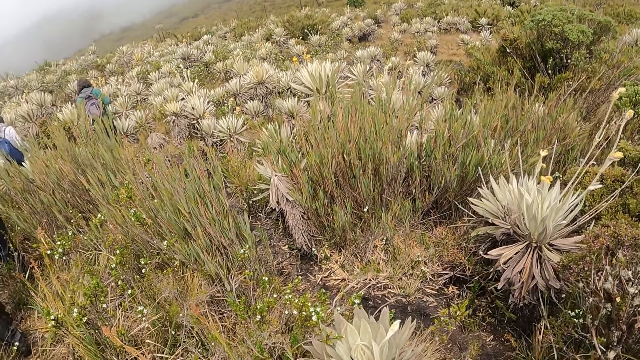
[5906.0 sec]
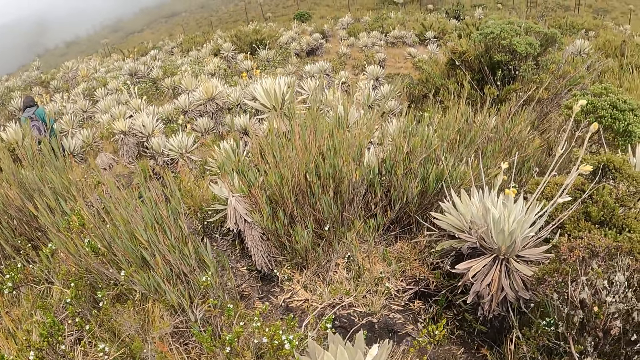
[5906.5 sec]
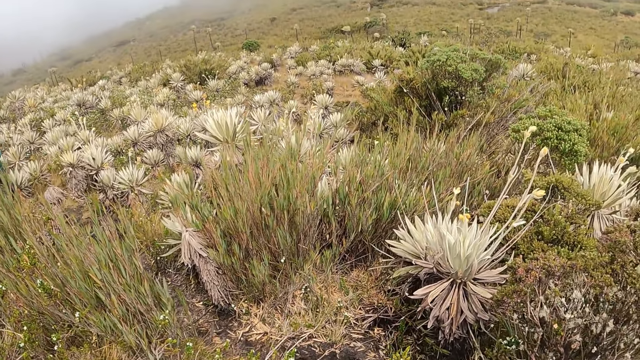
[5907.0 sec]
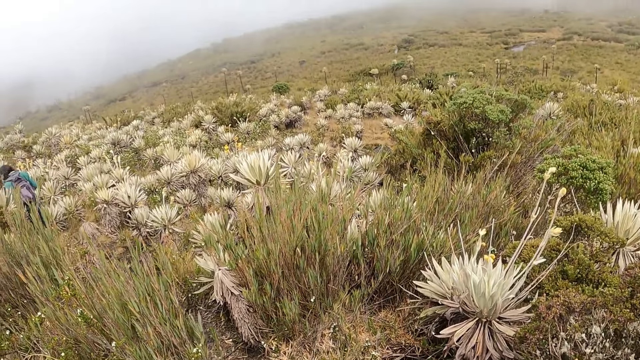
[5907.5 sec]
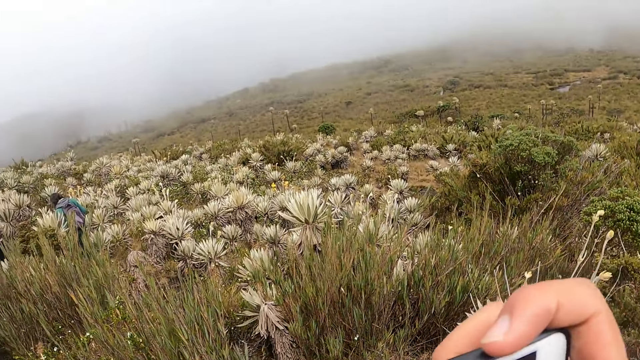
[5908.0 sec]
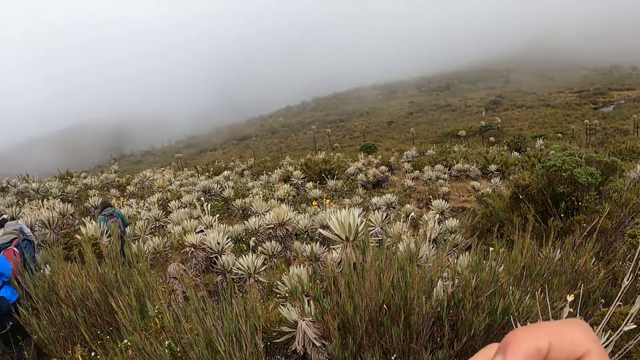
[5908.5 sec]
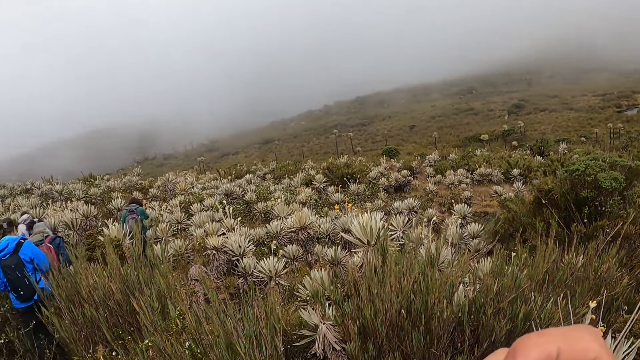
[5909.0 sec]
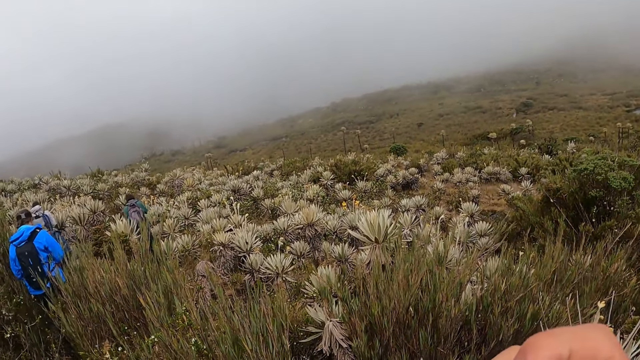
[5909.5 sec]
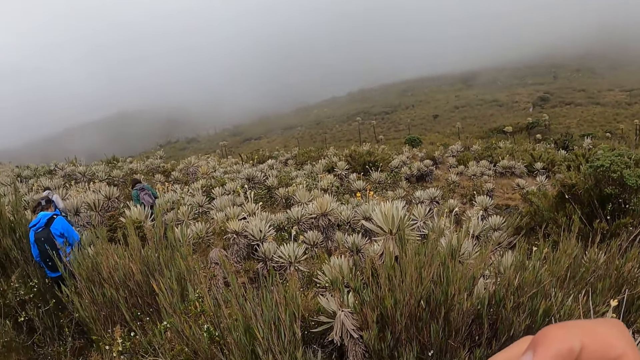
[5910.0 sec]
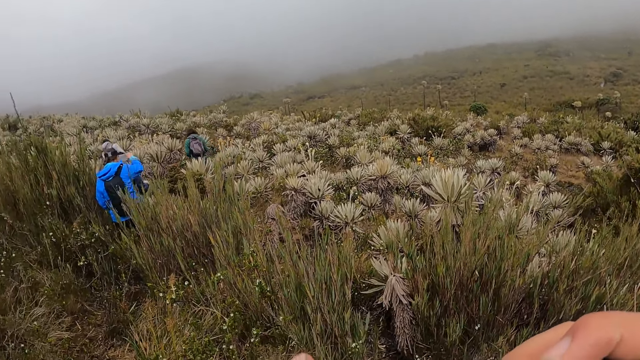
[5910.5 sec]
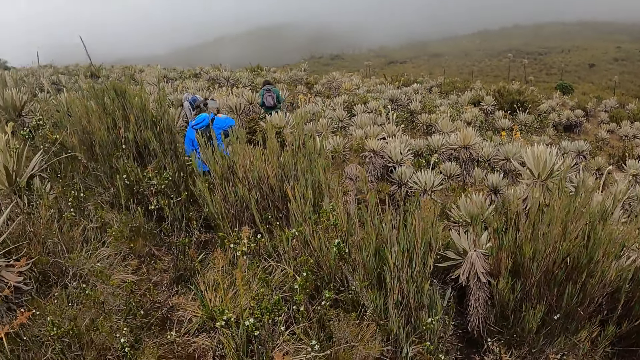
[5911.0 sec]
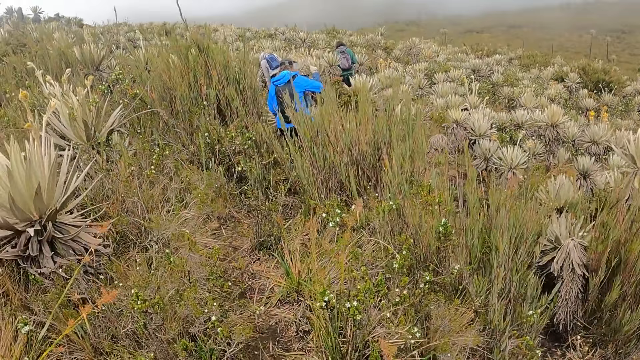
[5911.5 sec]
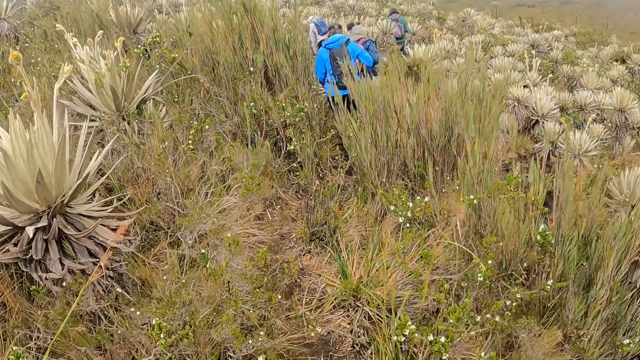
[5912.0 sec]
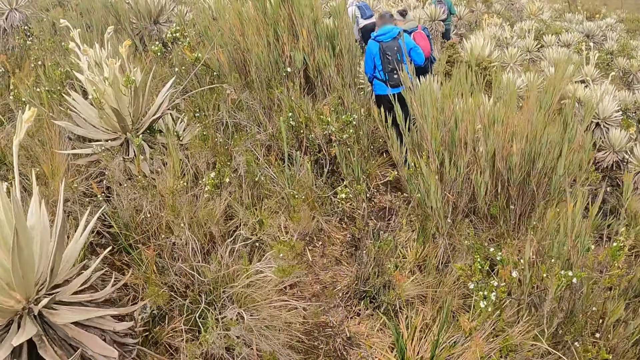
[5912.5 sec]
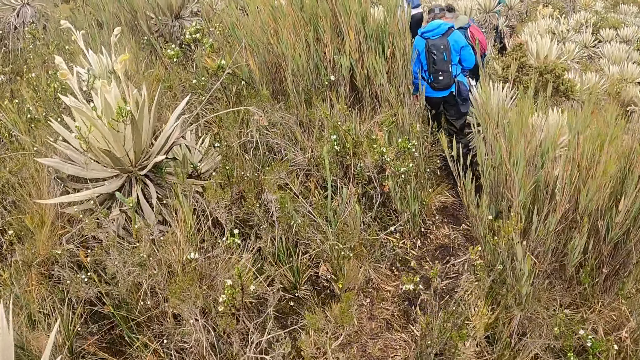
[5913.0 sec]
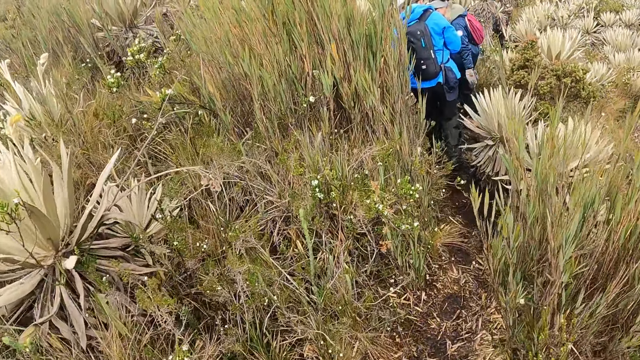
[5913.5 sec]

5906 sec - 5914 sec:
The camera wearer holds a phone in her right hand. She takes a picture.

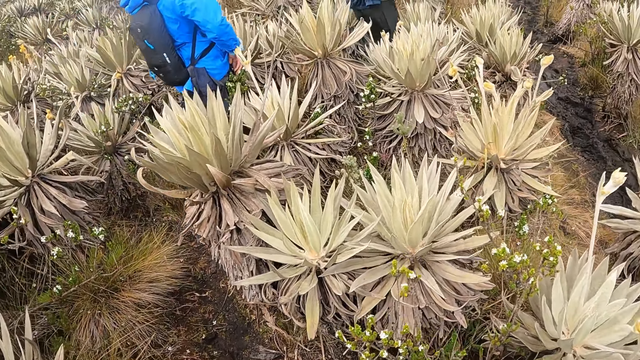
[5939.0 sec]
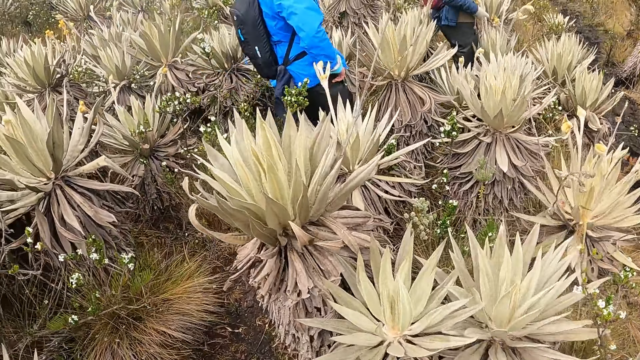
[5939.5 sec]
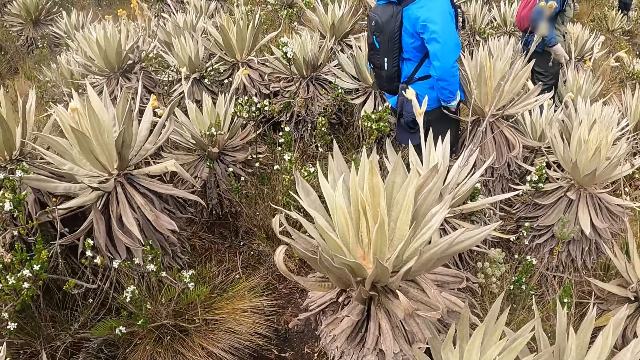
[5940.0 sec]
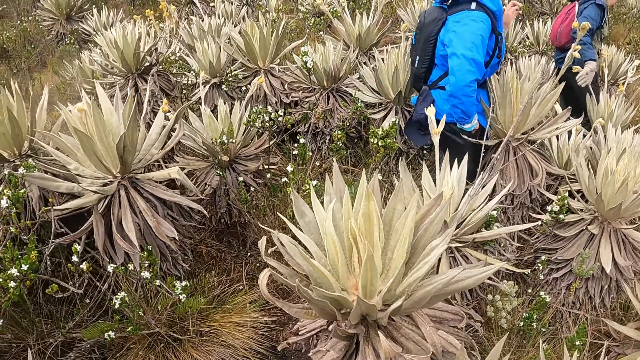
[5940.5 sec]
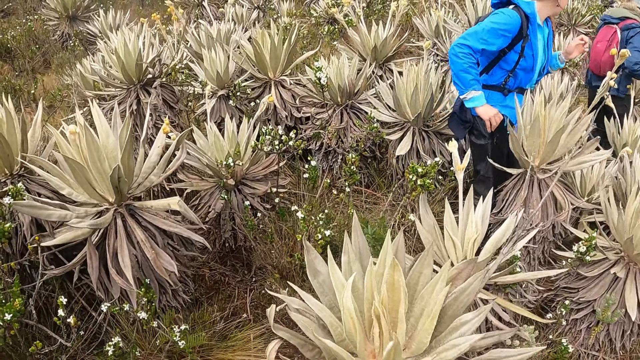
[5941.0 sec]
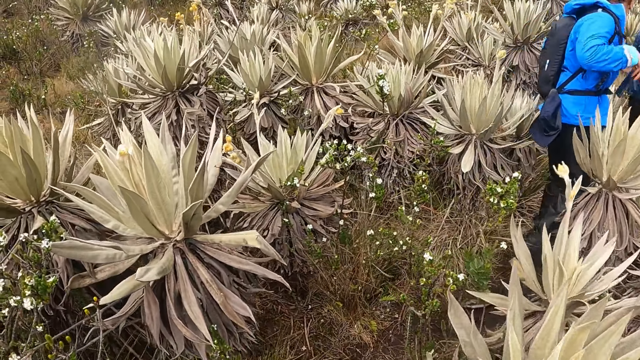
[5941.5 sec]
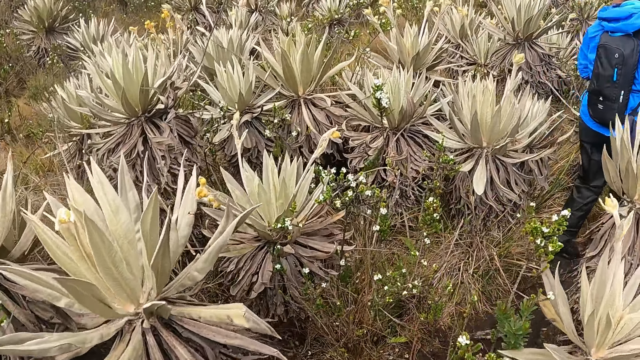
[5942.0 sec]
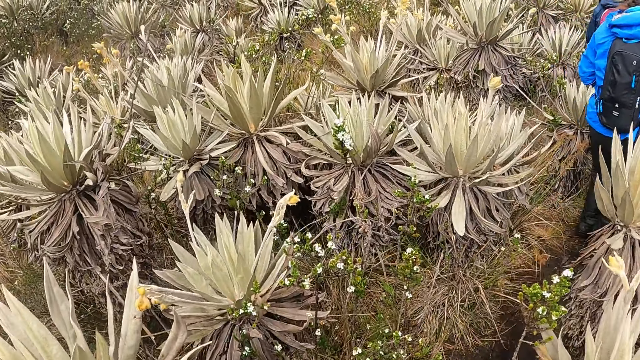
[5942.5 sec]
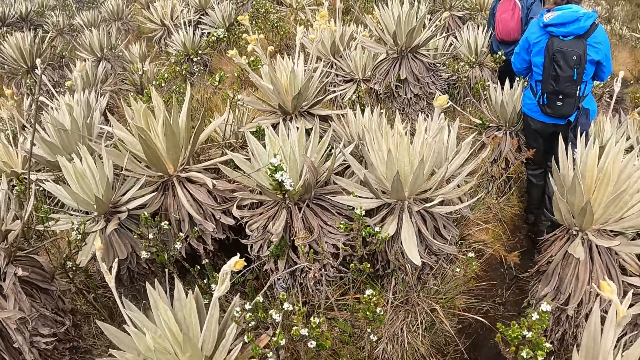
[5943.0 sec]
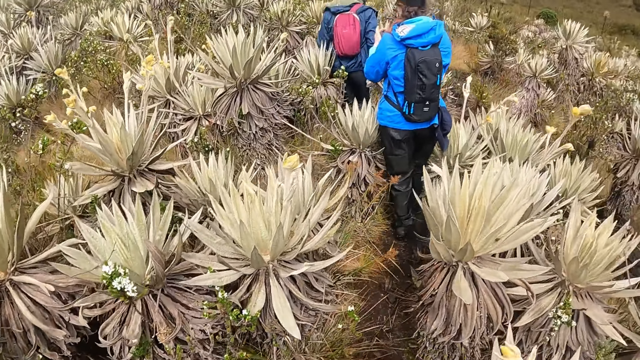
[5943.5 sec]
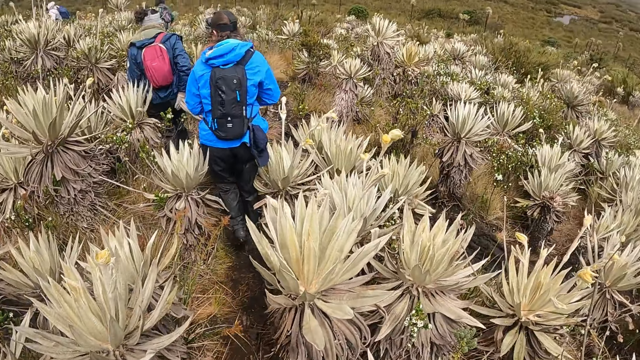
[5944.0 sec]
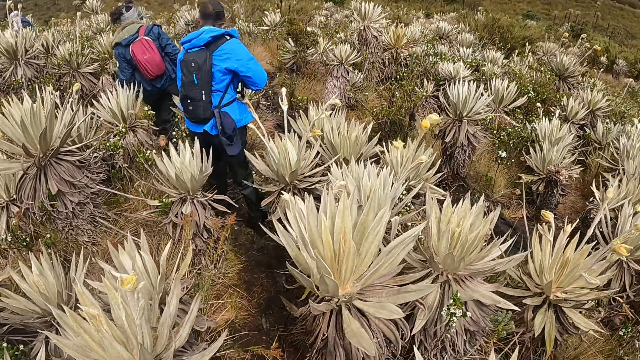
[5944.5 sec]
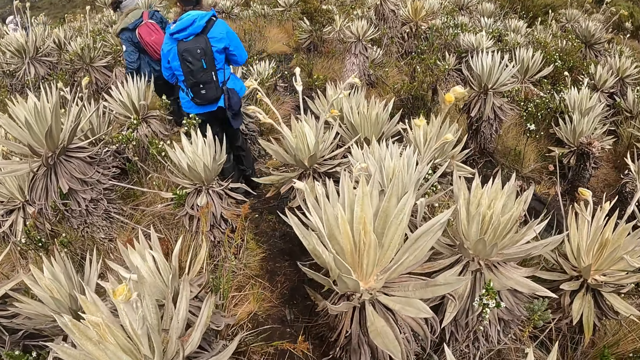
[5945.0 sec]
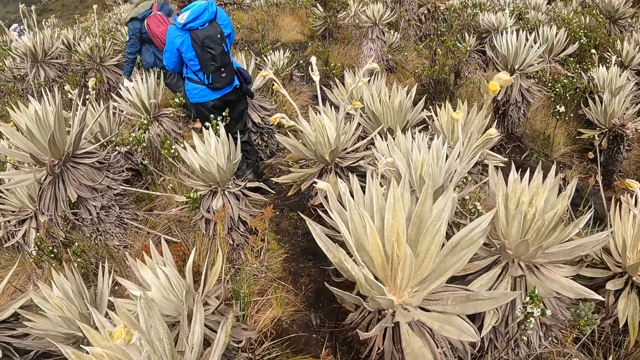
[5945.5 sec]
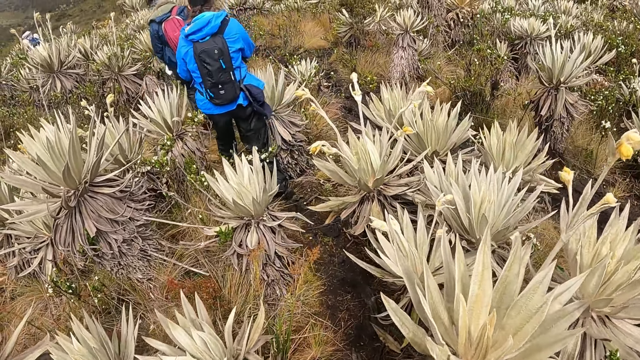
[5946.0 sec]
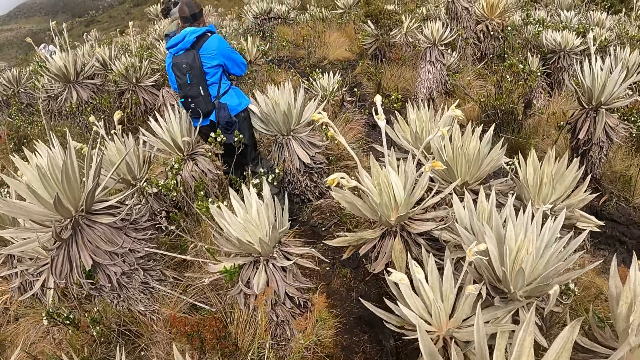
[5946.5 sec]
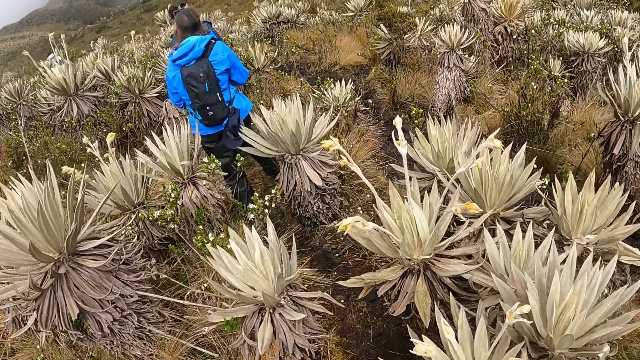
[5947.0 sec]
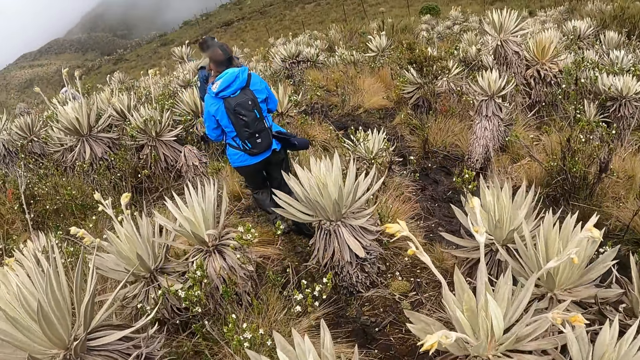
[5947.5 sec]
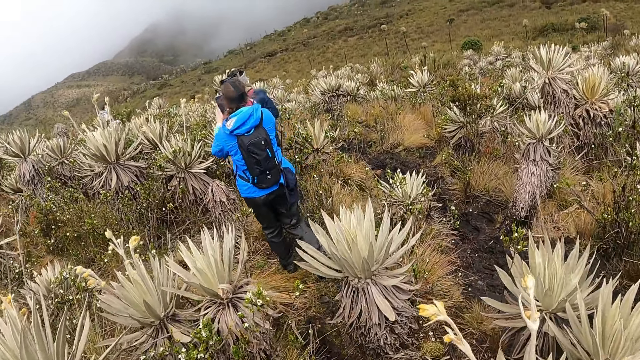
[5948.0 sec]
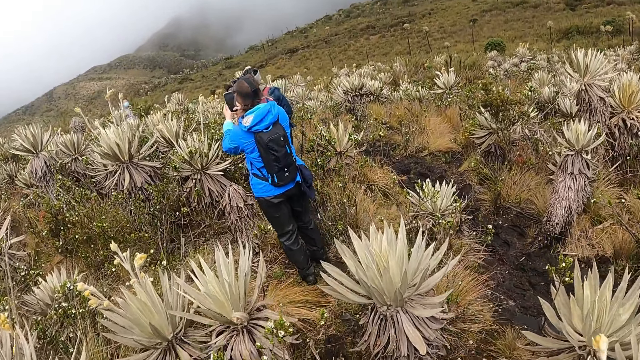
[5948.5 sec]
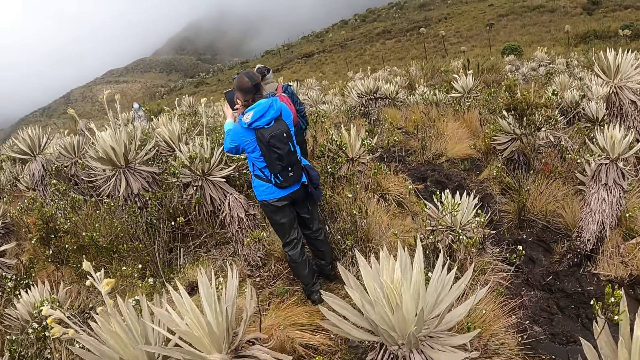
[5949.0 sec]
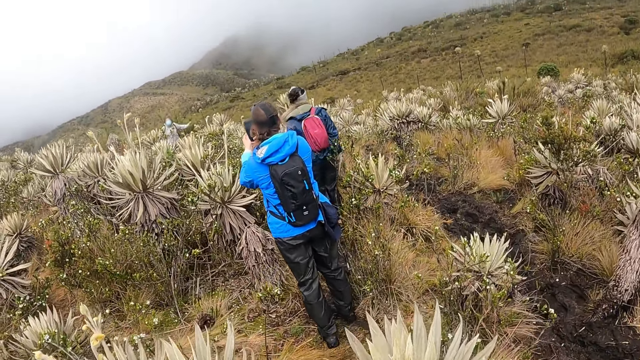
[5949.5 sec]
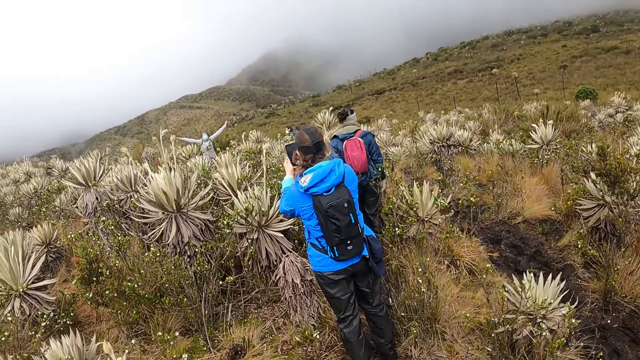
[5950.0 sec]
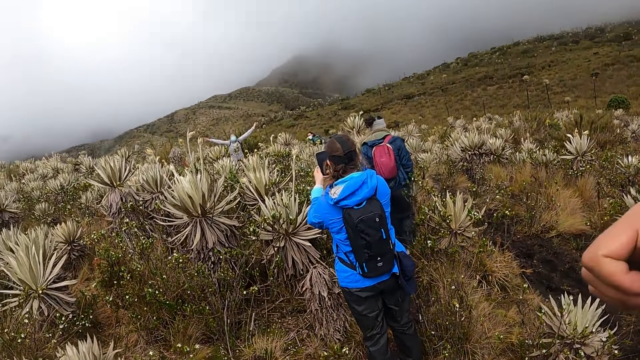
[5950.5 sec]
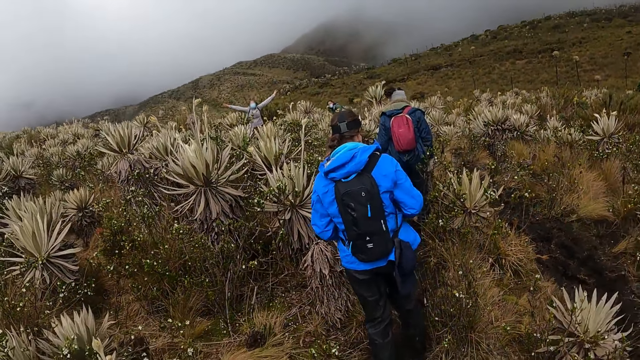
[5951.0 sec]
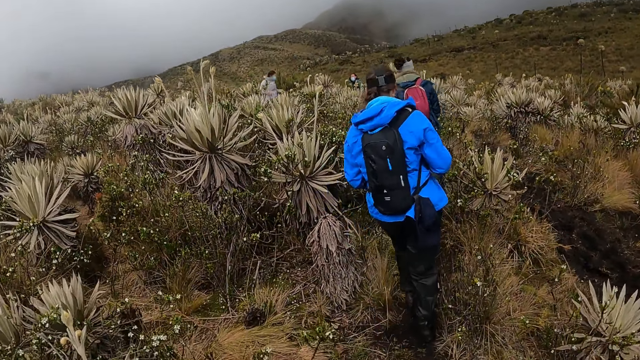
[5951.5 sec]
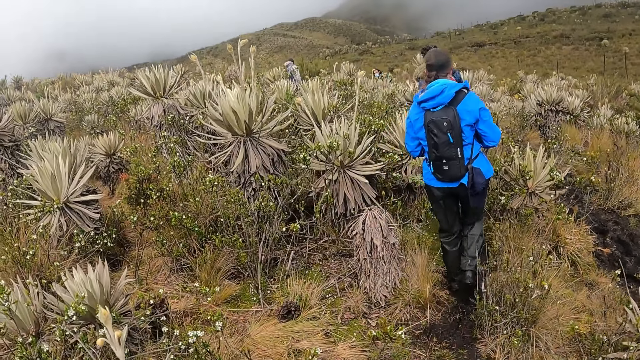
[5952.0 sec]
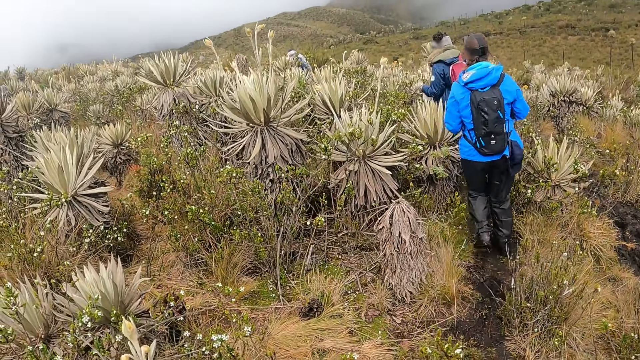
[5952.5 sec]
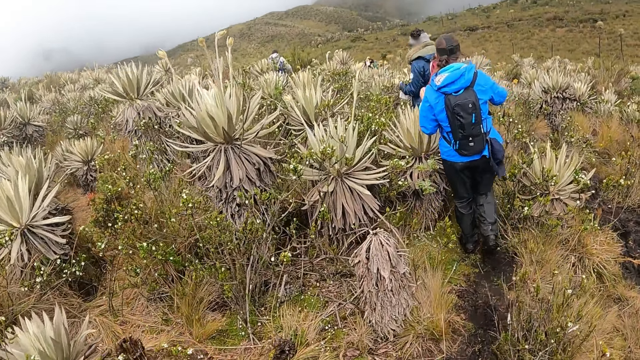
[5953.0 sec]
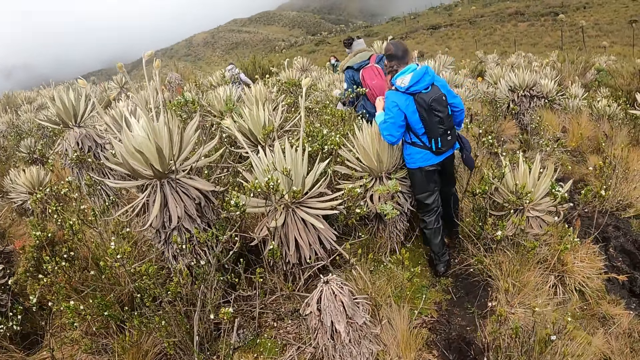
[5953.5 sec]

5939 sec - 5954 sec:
A woman removes a phone from her pocket with her right hand. The woman holds the phone with both hands. The camera wearer makes a thumbs up with his right hand. He lifts a hand.
